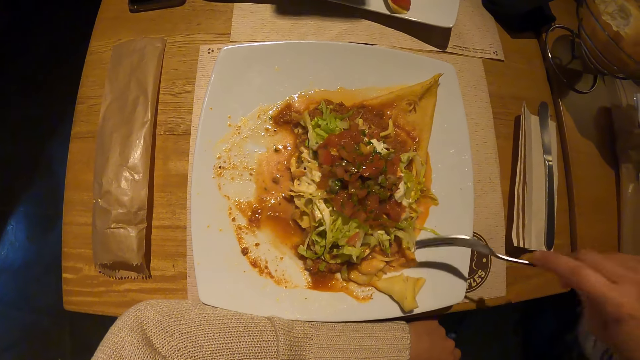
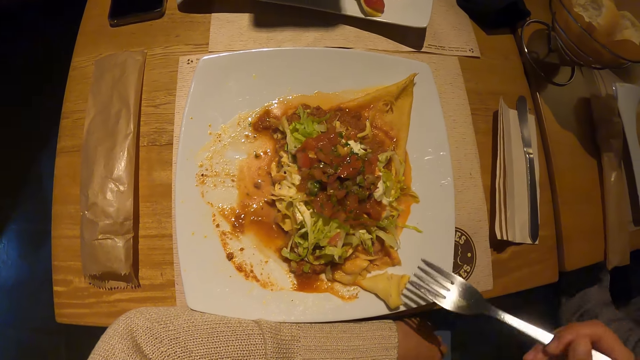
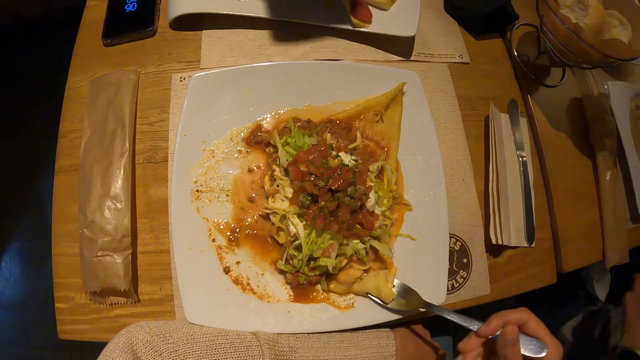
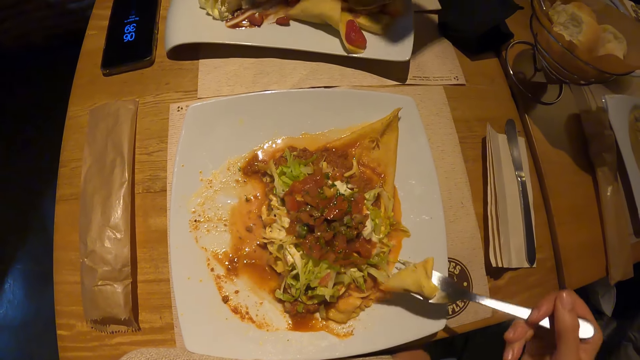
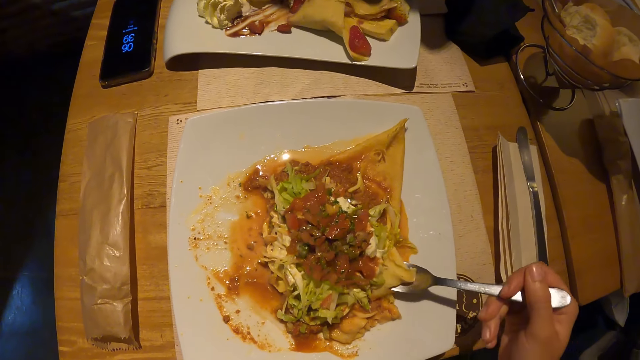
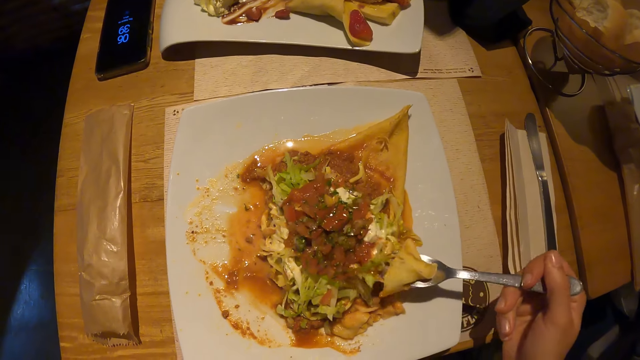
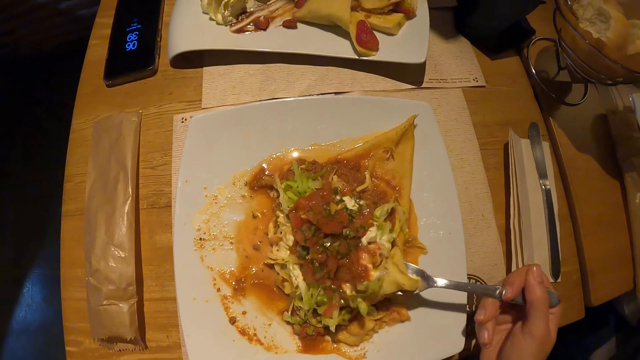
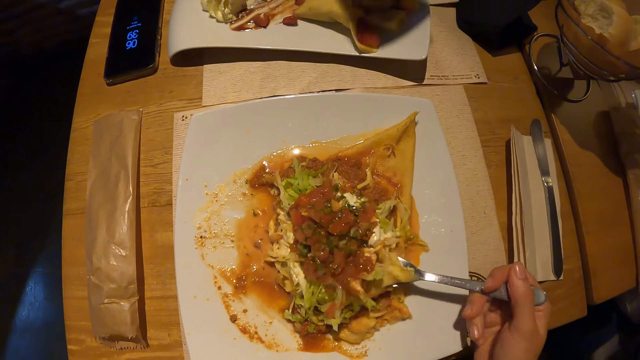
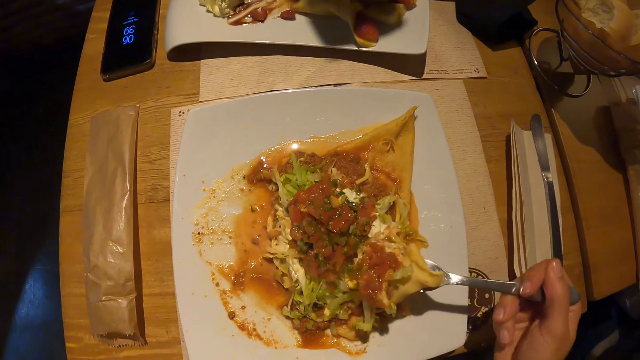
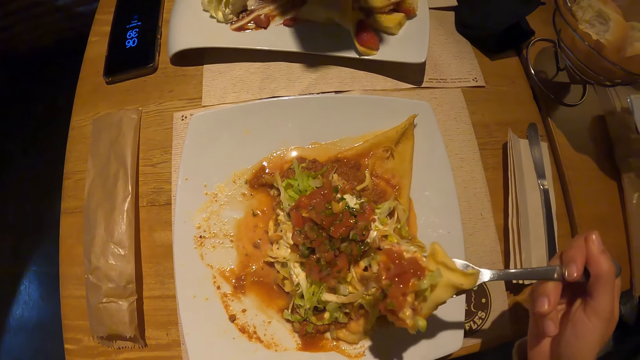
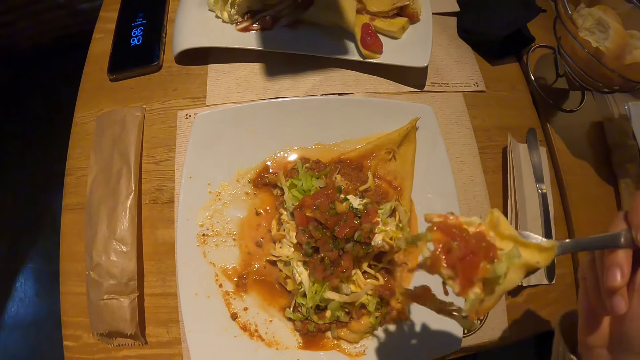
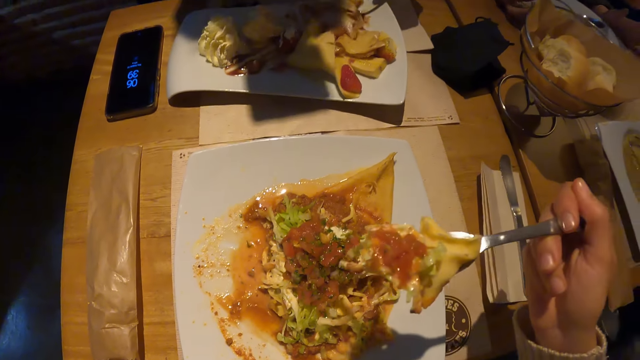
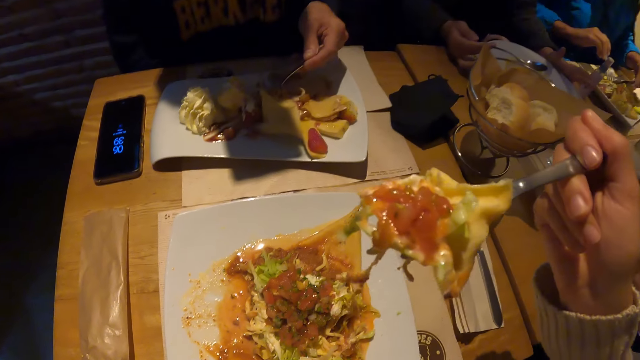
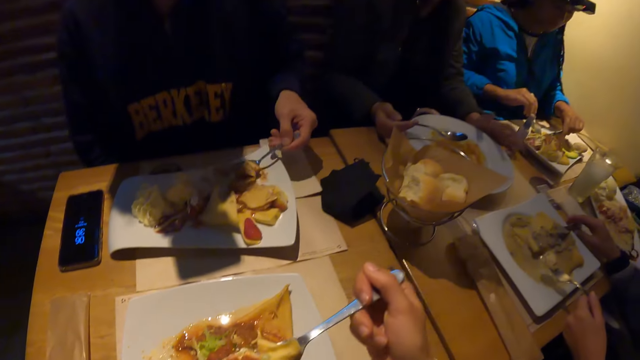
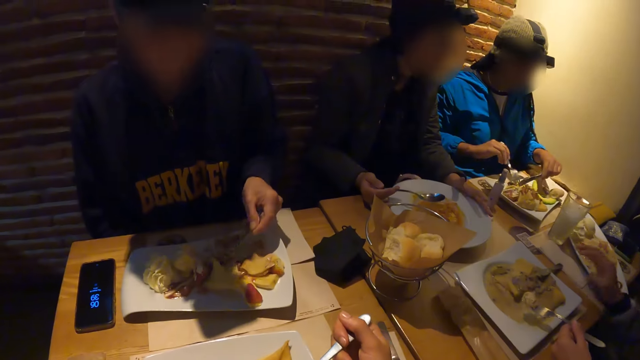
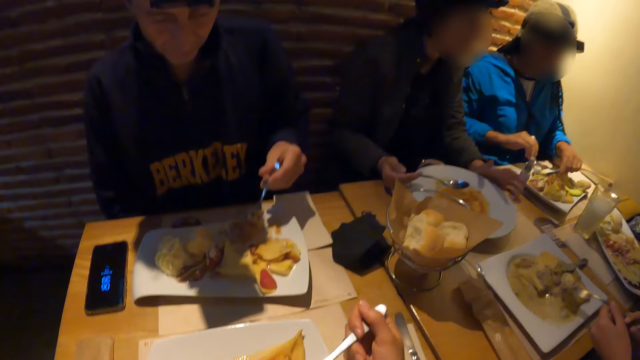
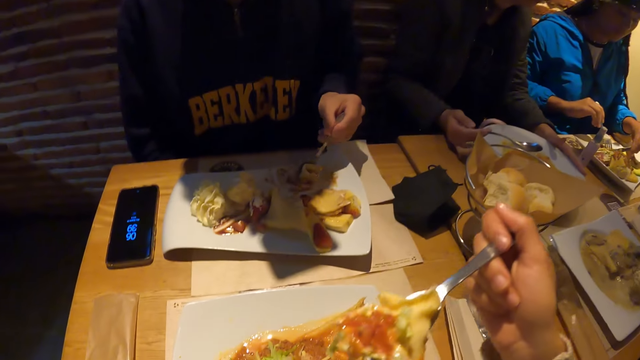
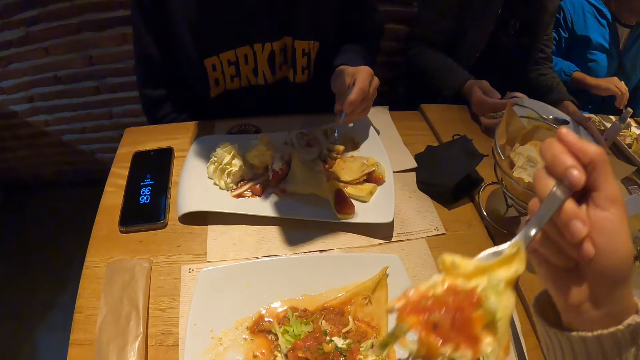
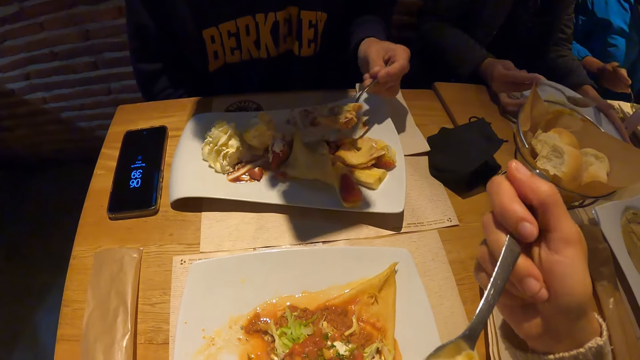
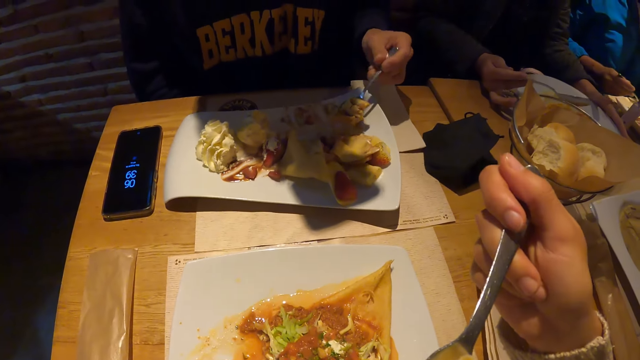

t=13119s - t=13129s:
The camera wearer scoops something. He scoops the food. He gathers food in the plate on the table with the fork in his right hand. A man takes food from the plate on the table with the spoon in his right hand. A woman stirs food in the plate on the table with the fork in her right hand. The camera wearer holds the fork with food.

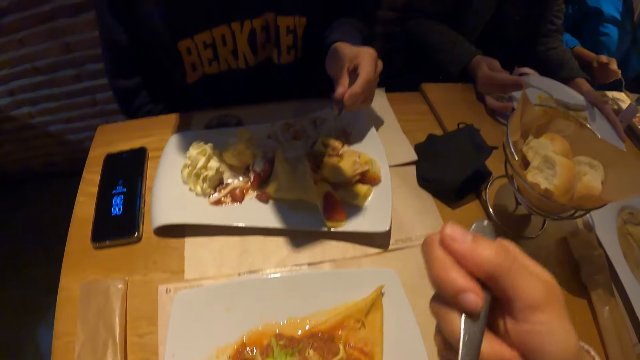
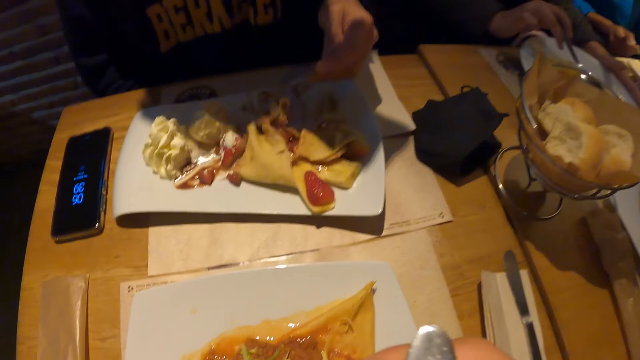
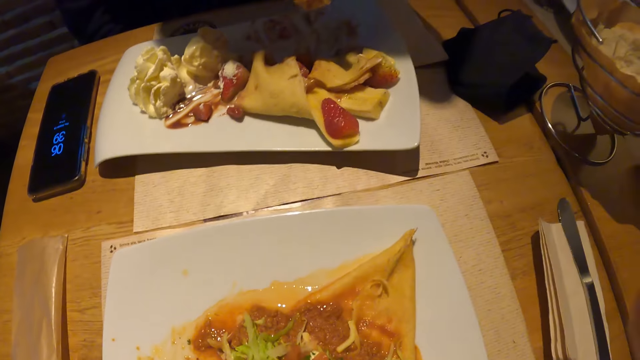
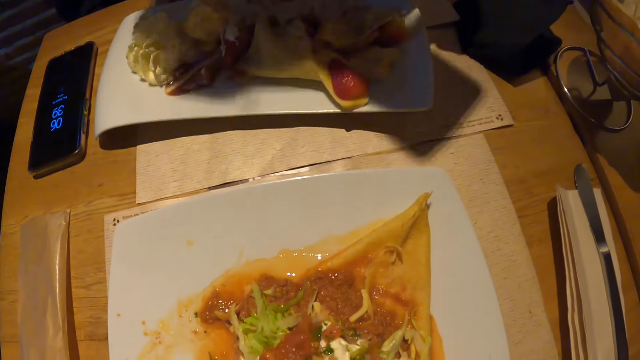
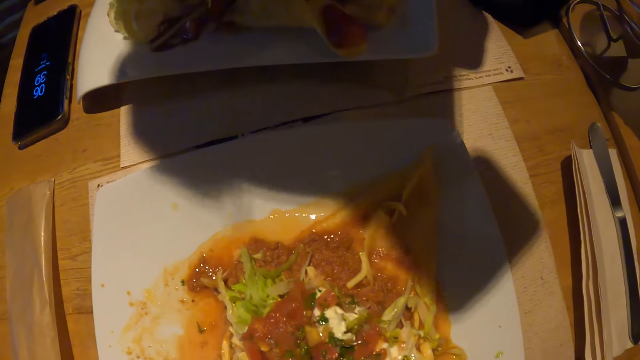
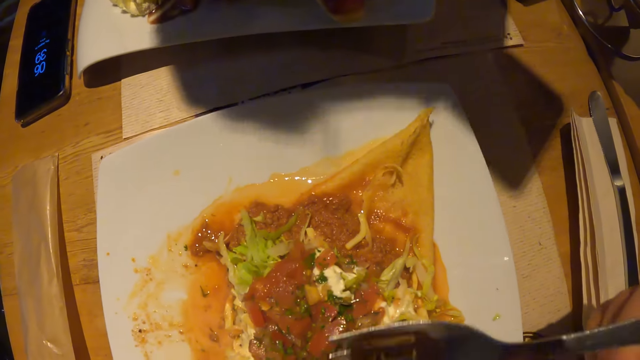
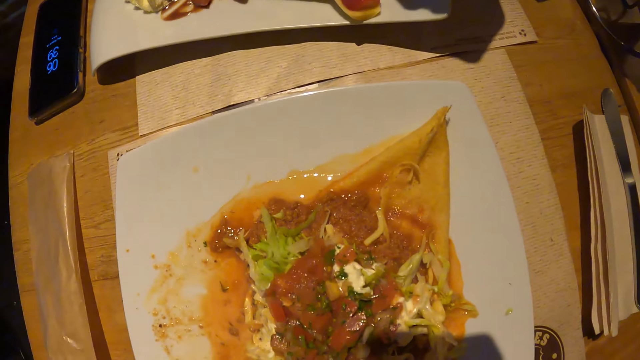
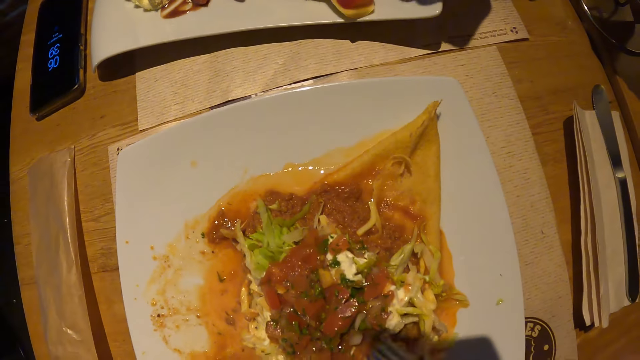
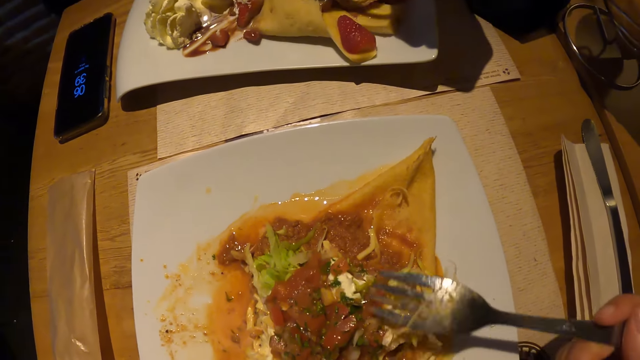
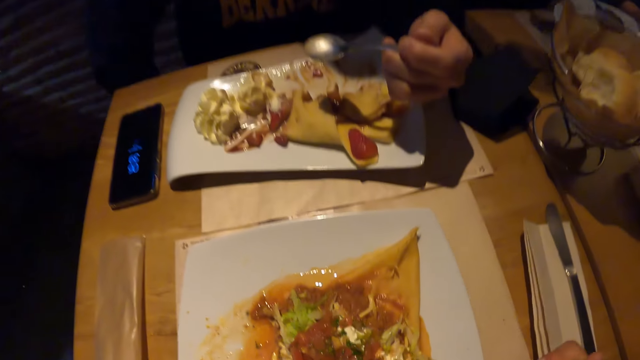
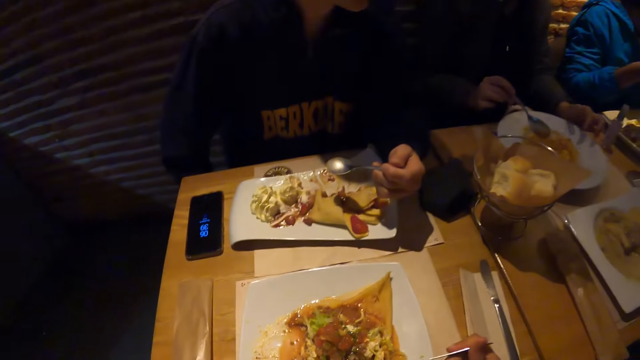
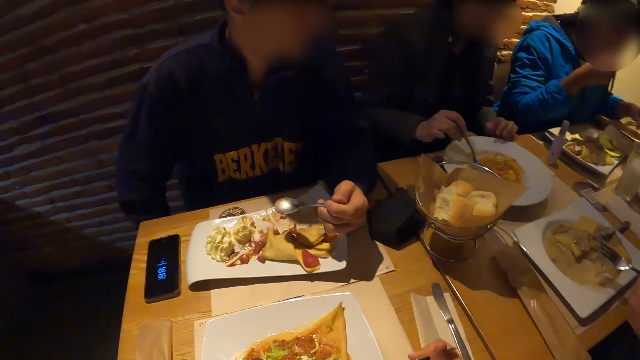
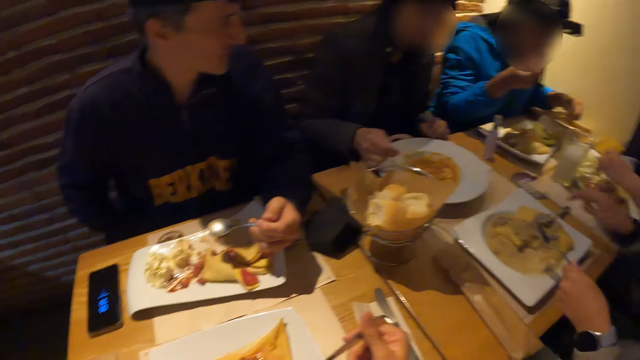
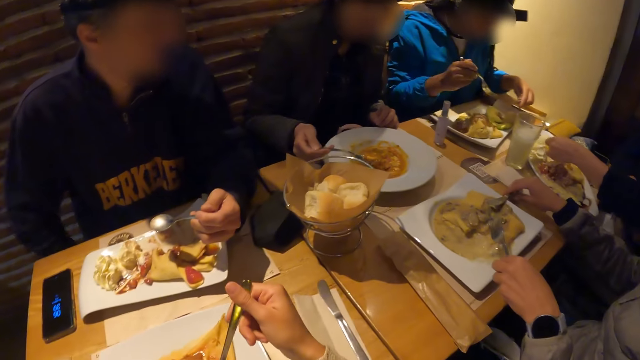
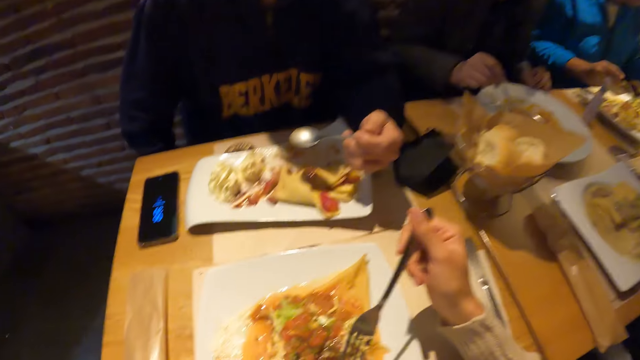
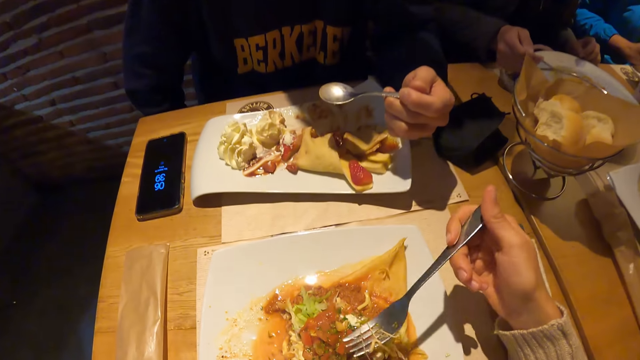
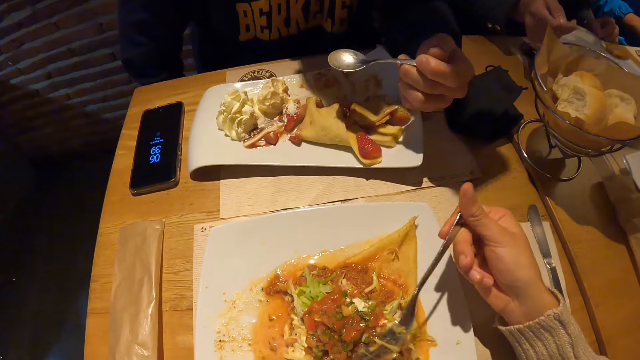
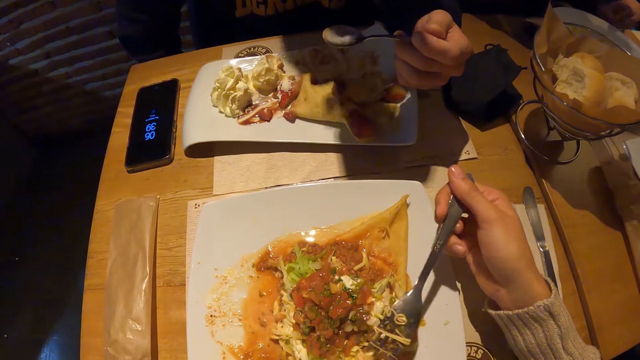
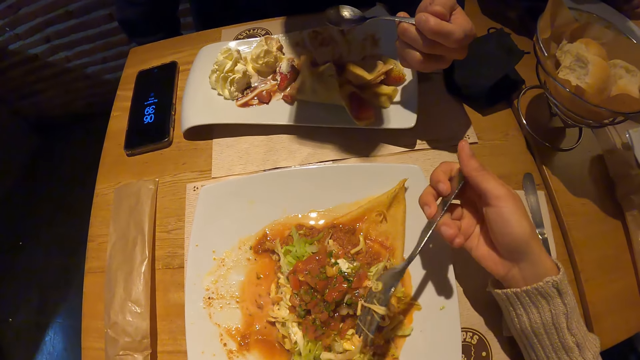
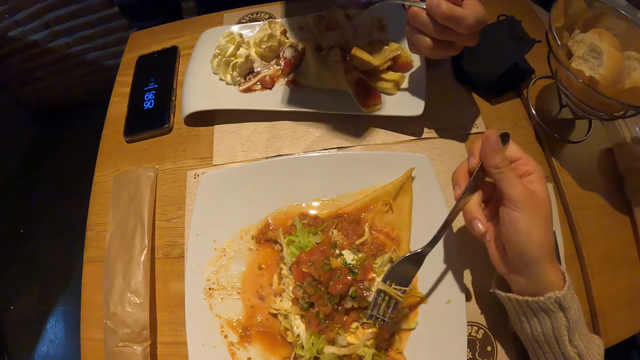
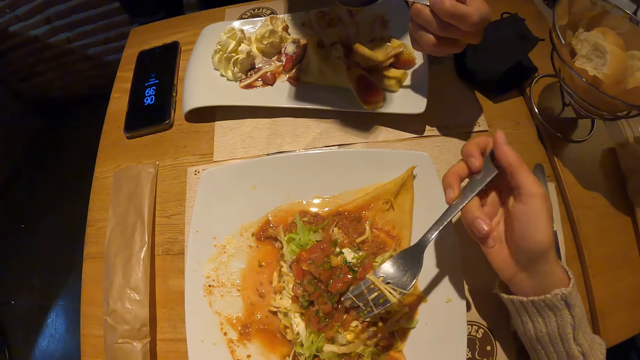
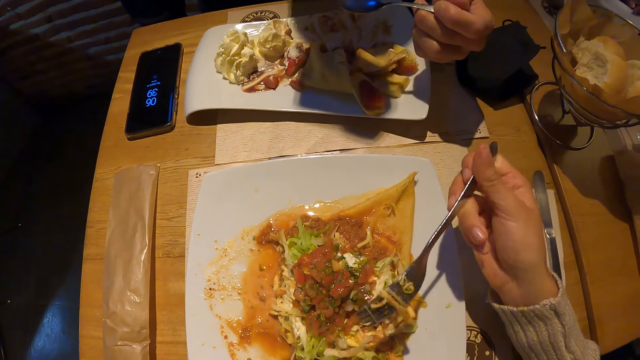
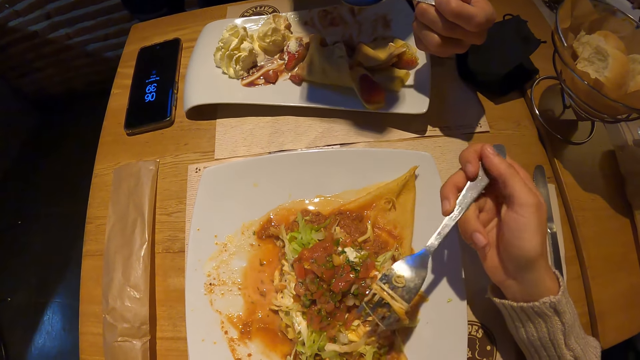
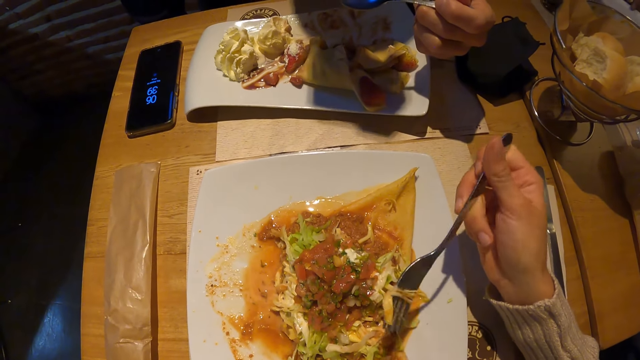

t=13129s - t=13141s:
The camera wearer puts the food on the fork in his right hand in his mouth. He rolls the food from the plate with the fork in his right hand. He holds the fork. A man holds the spoon. A woman takes the knife from the plate with her right hand. The man takes food from the plate with the spoon in his right hand. The camera wearer turns the fork.
